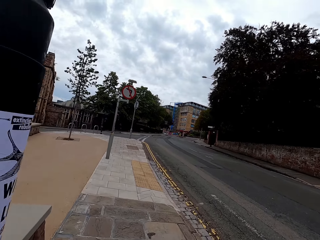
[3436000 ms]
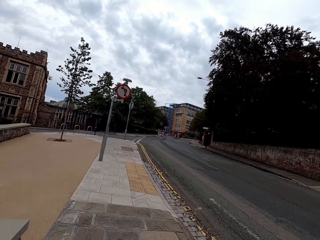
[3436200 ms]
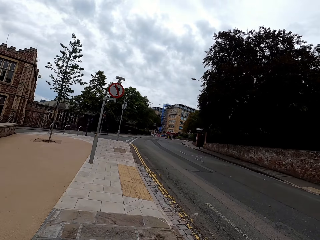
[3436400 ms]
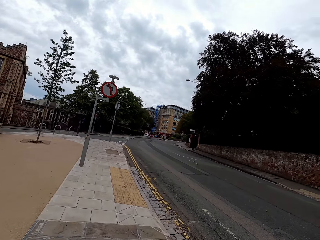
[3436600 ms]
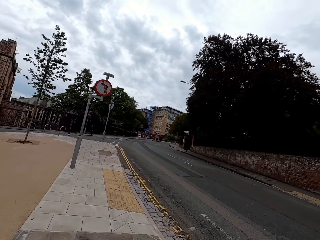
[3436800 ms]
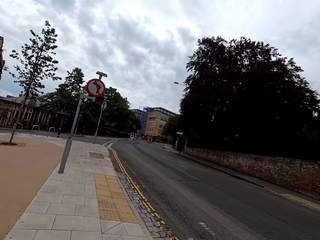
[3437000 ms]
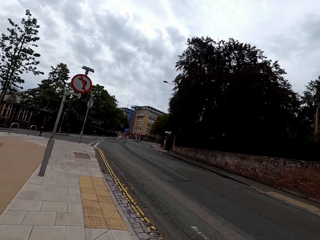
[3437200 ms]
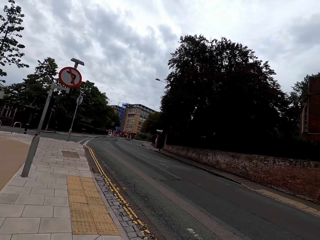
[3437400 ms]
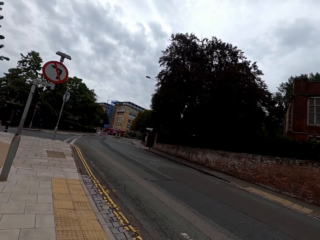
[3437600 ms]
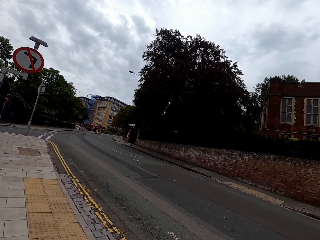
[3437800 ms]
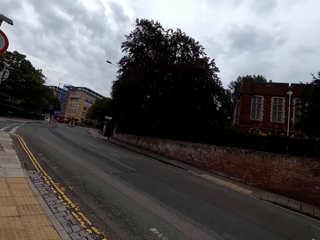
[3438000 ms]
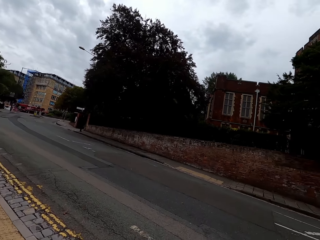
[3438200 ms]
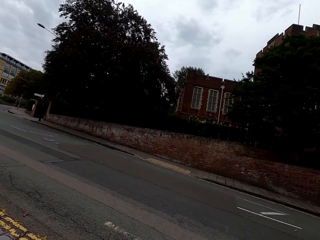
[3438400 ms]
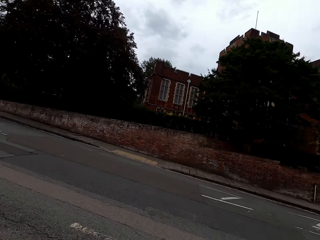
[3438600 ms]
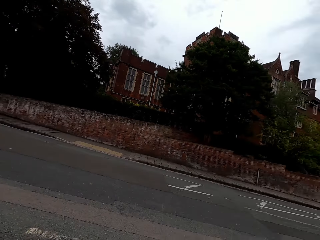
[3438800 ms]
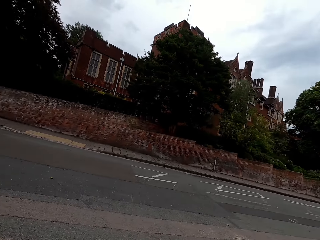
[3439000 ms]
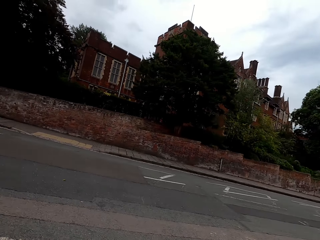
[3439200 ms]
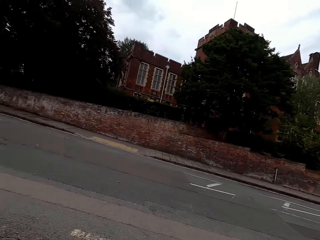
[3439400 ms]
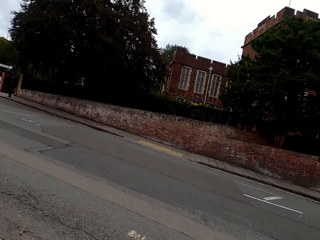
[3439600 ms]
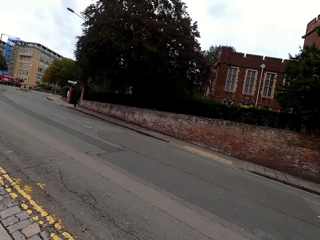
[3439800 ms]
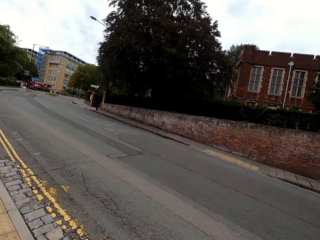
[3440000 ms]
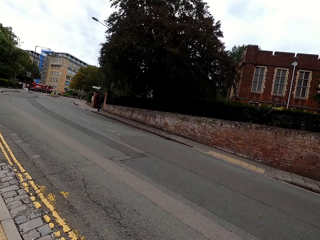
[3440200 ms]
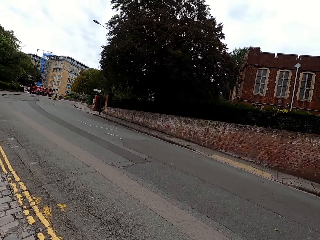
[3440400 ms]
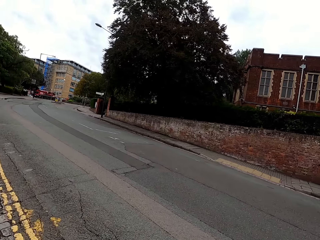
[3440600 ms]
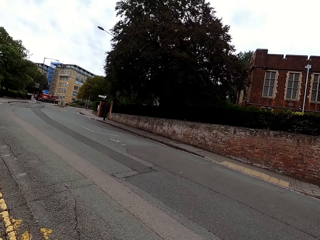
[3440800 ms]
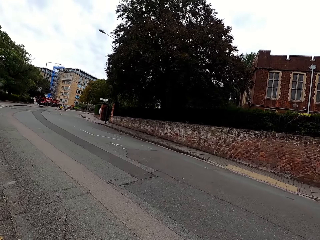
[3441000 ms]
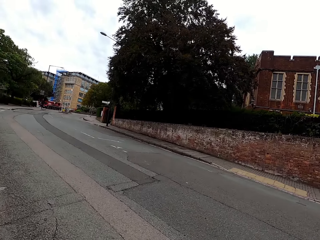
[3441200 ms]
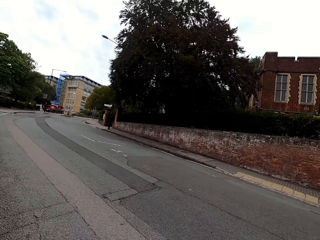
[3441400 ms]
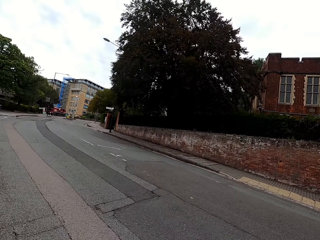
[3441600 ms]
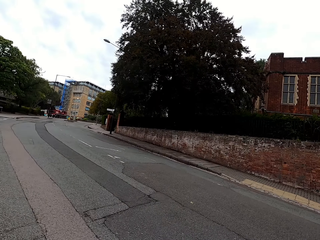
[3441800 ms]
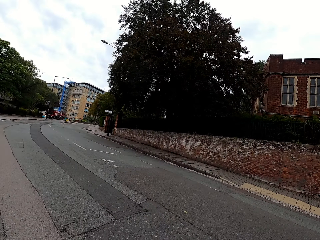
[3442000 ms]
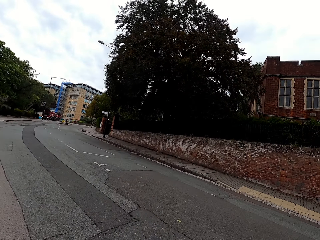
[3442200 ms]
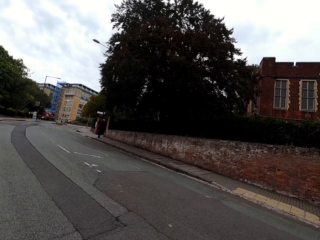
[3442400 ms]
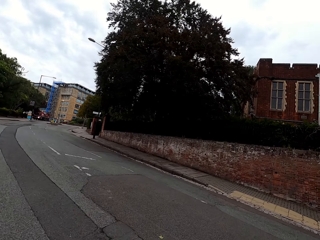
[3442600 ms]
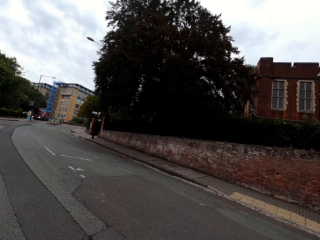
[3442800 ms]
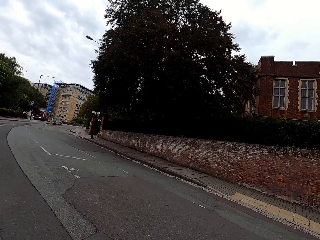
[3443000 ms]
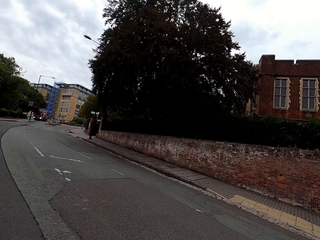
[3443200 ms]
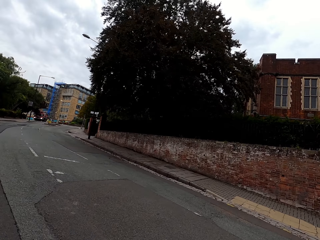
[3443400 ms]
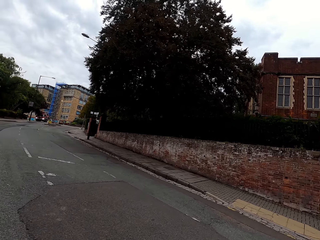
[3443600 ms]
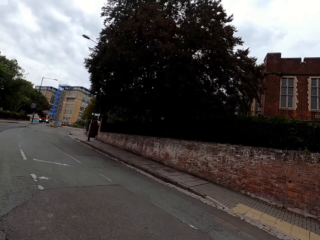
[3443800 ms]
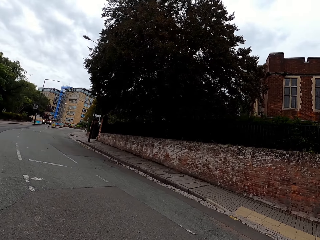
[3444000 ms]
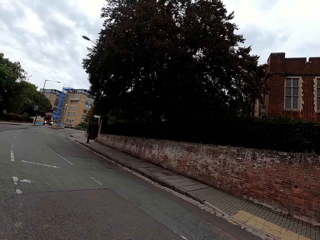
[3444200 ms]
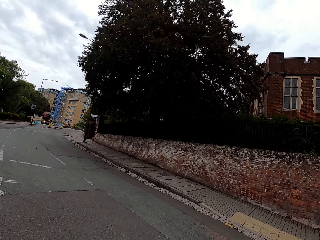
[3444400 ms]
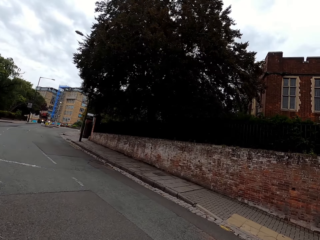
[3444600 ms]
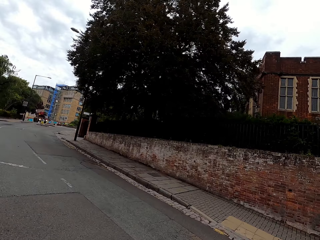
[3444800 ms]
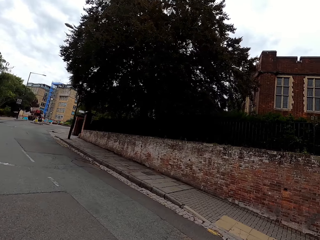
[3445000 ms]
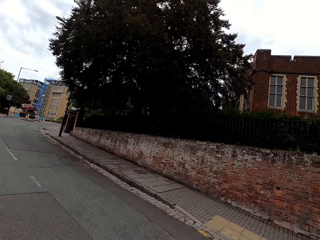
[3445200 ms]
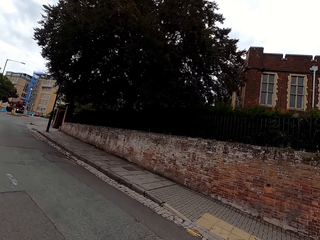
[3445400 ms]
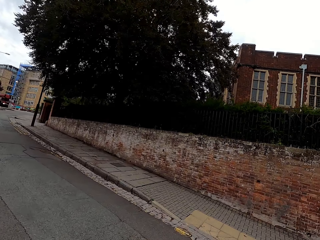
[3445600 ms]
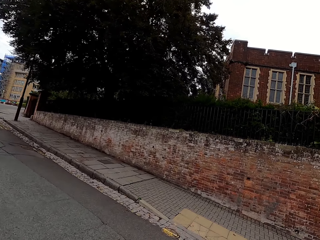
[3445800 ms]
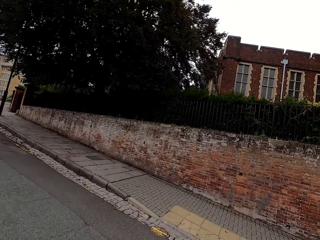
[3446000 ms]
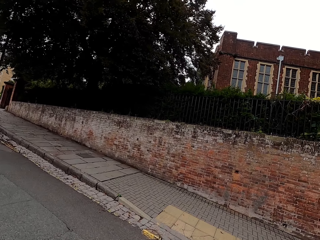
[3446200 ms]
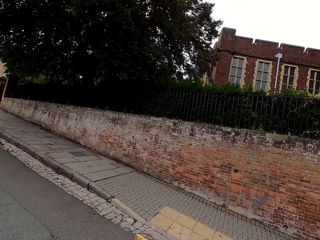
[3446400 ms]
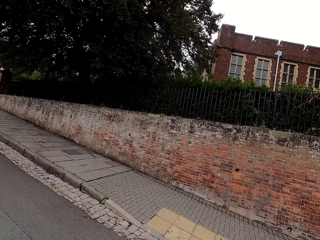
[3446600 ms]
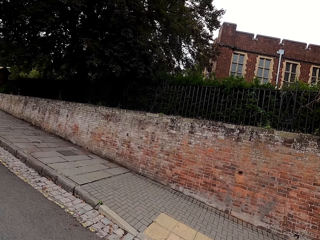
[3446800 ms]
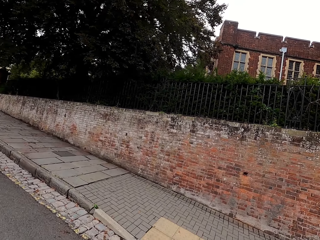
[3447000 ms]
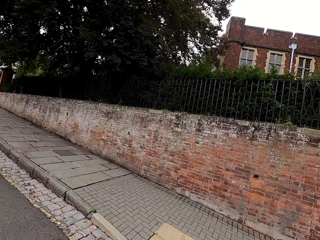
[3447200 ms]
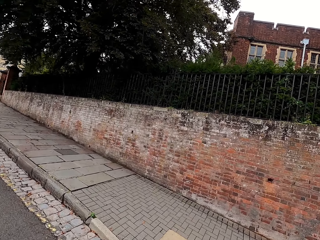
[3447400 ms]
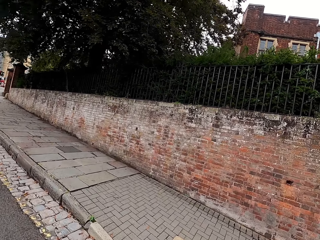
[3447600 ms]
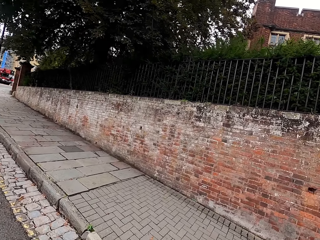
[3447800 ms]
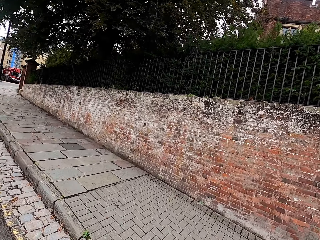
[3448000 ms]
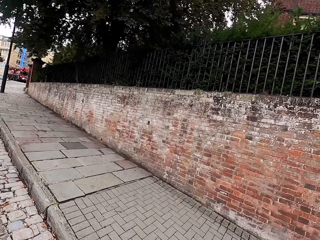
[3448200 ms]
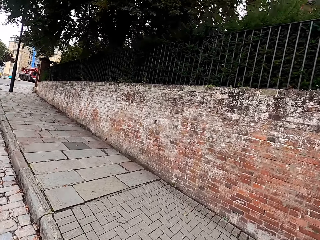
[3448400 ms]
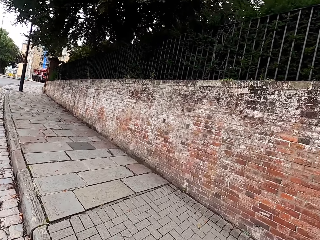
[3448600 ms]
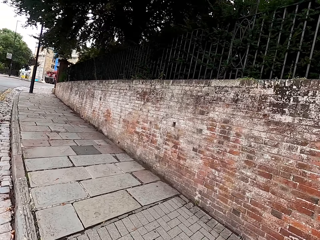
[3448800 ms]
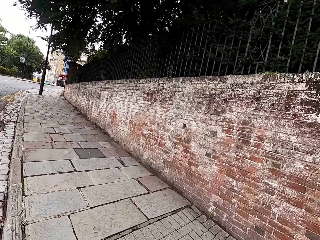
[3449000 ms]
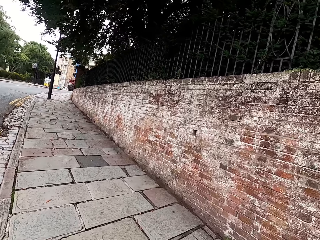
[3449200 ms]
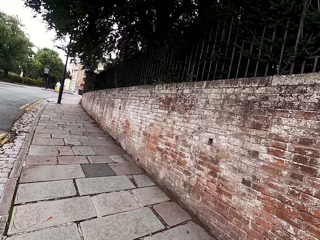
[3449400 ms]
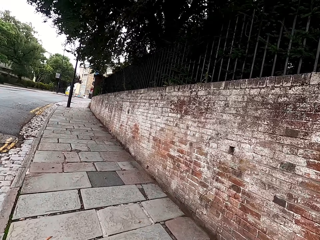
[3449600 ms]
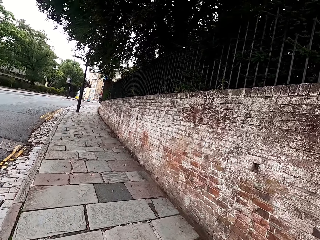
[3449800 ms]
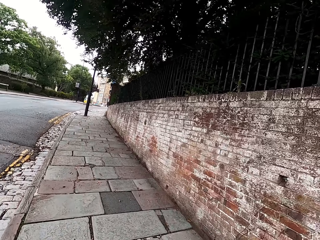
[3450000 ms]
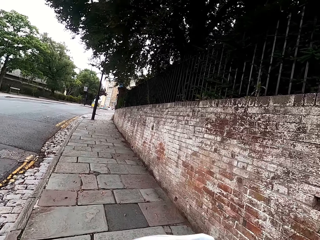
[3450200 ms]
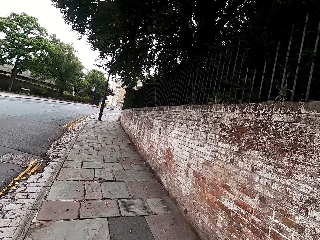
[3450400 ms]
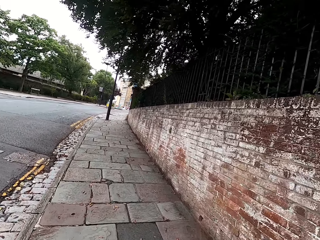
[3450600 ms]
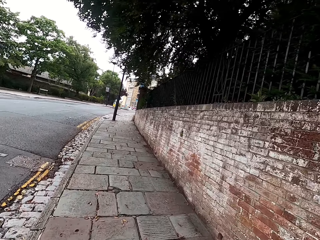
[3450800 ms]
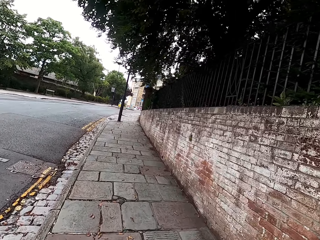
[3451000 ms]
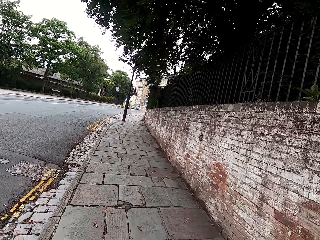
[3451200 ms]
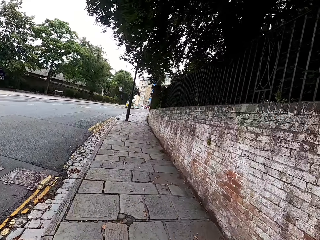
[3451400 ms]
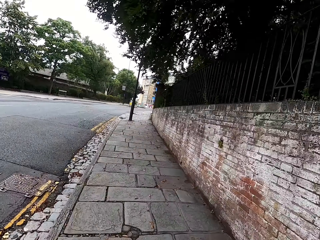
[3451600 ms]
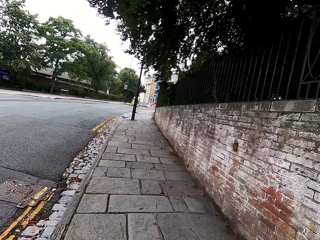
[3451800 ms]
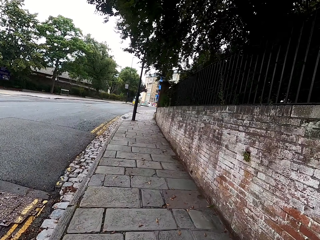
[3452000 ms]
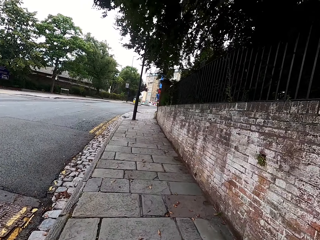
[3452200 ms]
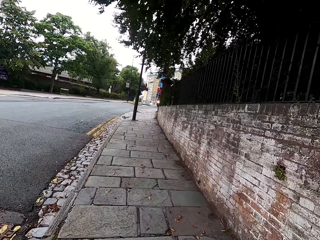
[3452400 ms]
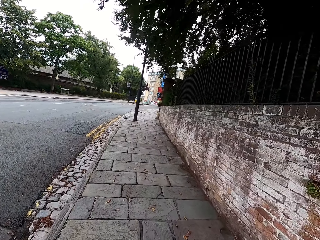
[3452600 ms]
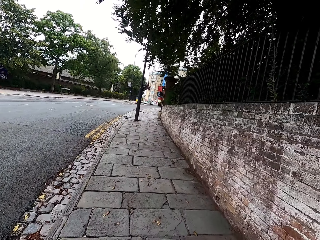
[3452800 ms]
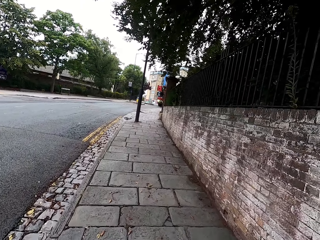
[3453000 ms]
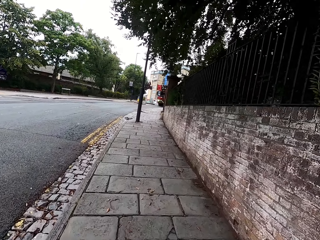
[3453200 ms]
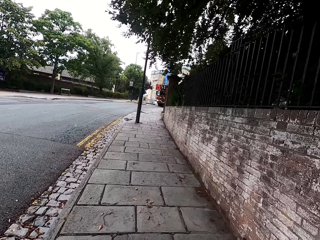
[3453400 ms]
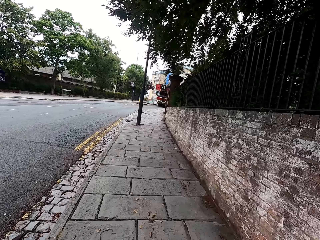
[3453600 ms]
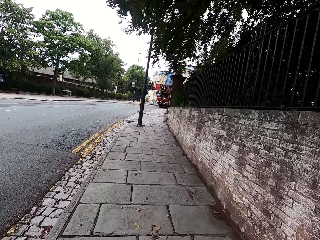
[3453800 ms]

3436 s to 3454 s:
The camera wearer looks around the road. They cross the road. They cycle on the pavement.

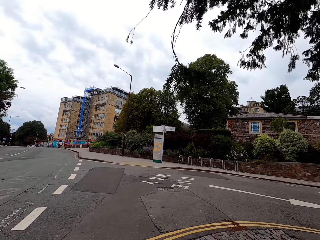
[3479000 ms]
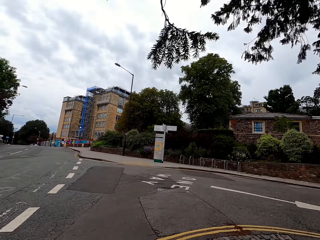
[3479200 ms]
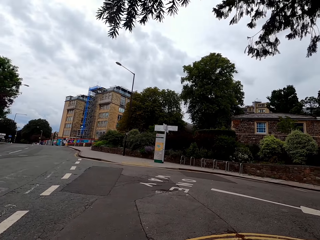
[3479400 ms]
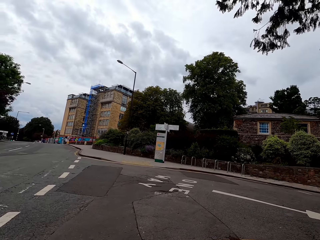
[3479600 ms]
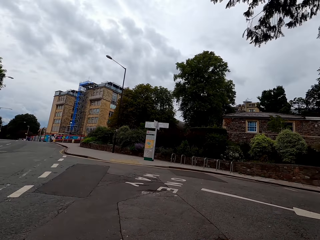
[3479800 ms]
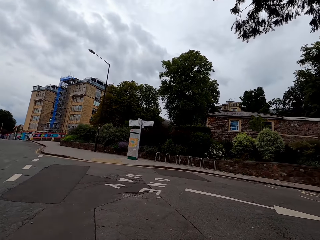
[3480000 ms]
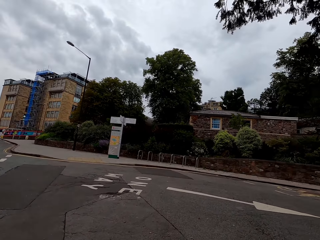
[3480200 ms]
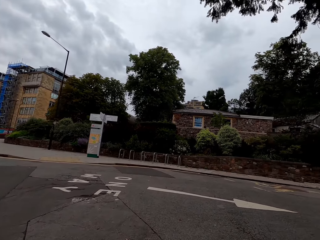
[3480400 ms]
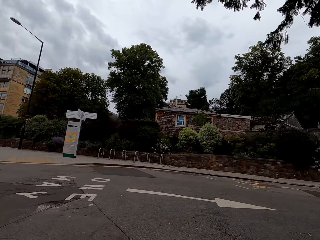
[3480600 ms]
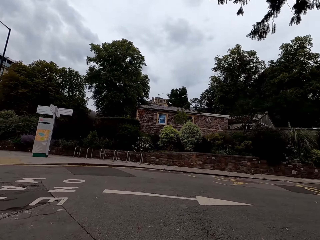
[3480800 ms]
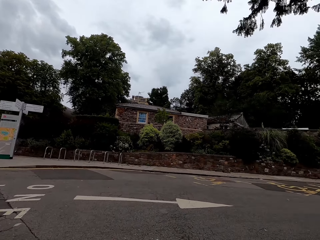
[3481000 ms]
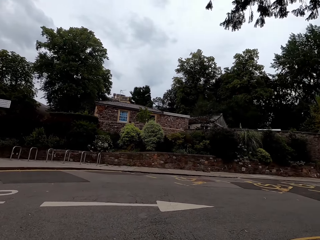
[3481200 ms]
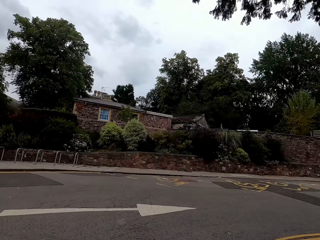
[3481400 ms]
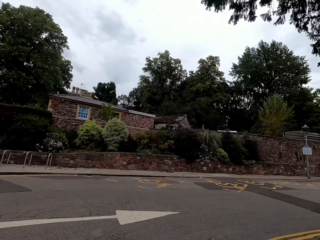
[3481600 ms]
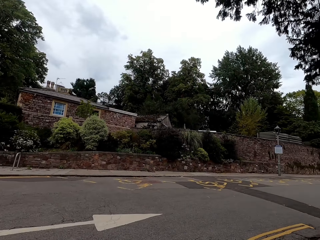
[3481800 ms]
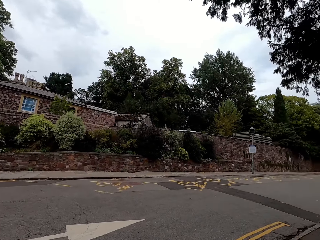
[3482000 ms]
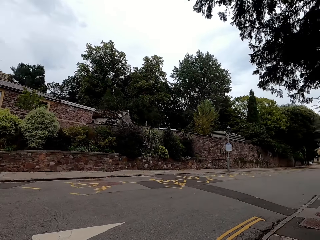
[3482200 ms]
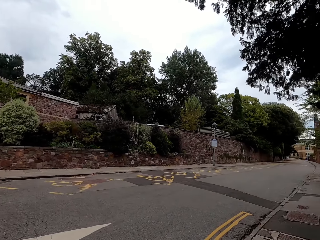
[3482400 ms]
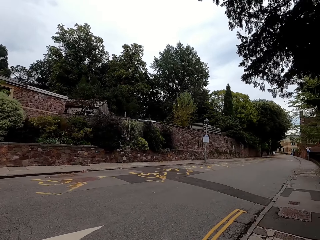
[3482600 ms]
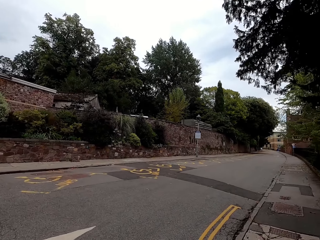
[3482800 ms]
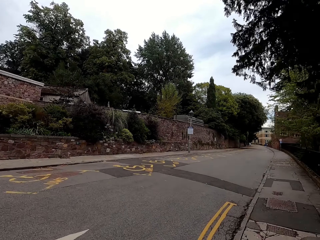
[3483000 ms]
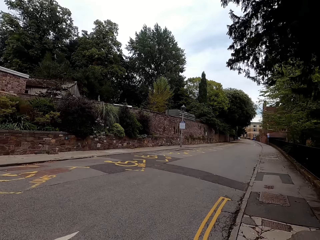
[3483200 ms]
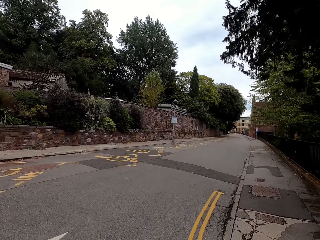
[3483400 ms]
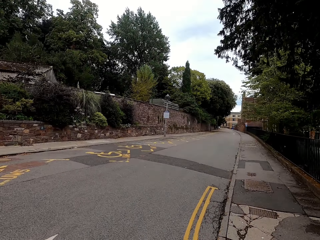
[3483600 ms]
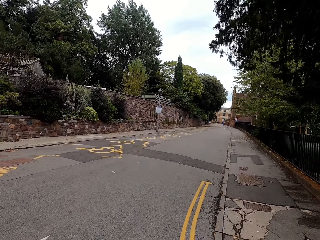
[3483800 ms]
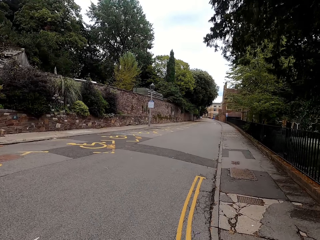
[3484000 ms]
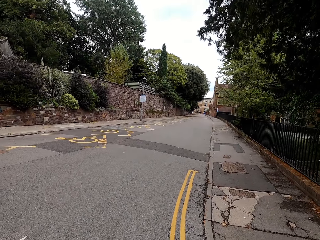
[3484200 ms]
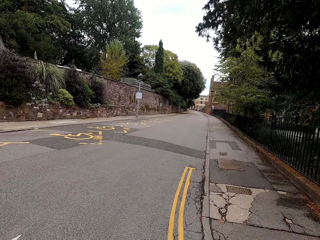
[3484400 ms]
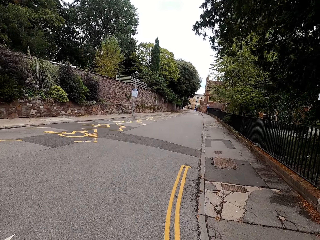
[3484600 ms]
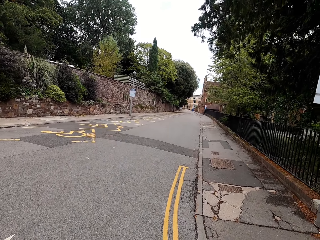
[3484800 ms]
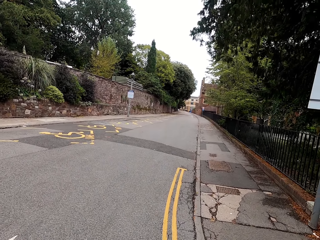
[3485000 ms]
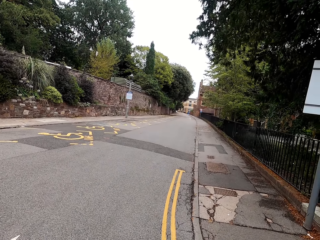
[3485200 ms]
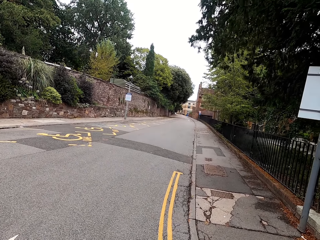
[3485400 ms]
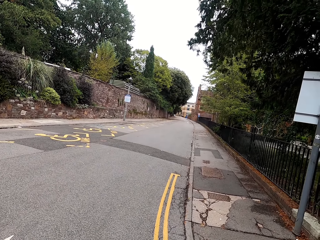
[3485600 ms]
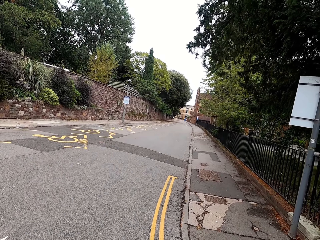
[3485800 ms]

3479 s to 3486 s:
The camera wearer looks around the road.
